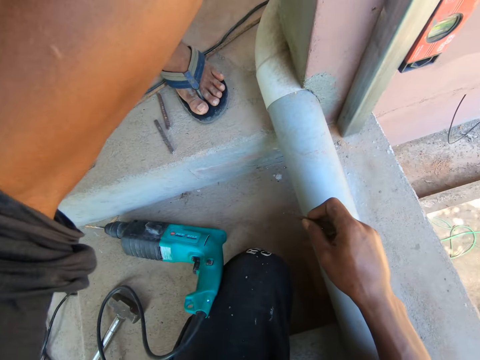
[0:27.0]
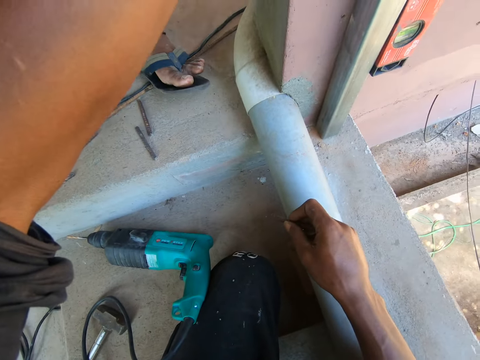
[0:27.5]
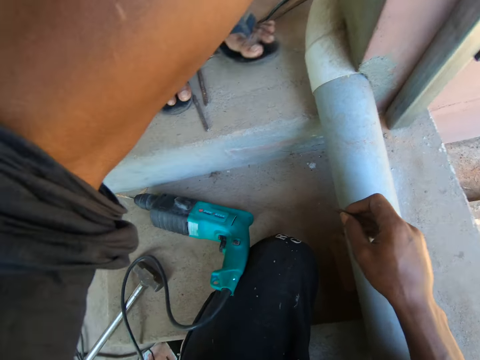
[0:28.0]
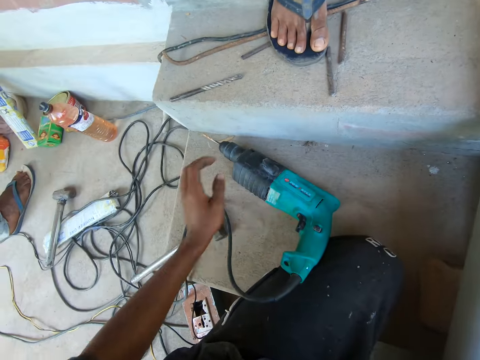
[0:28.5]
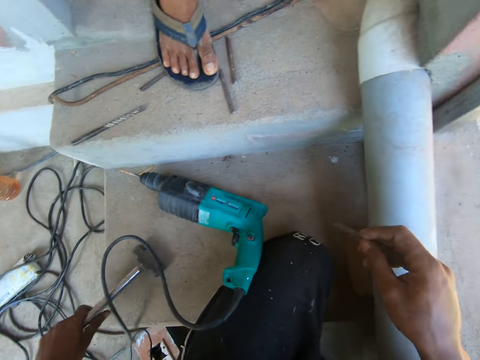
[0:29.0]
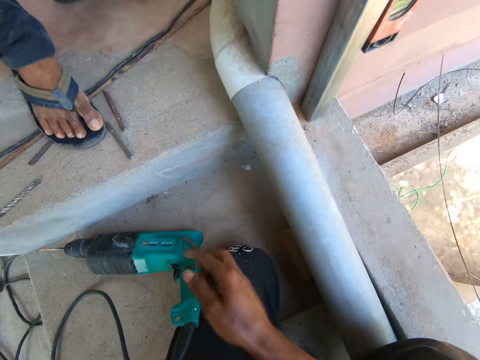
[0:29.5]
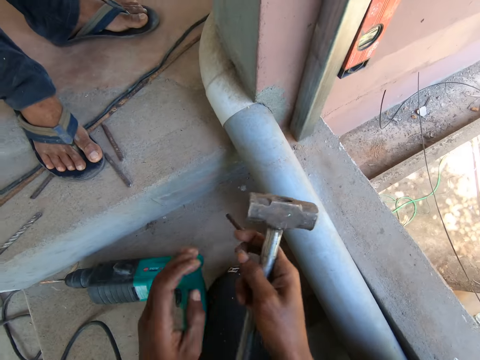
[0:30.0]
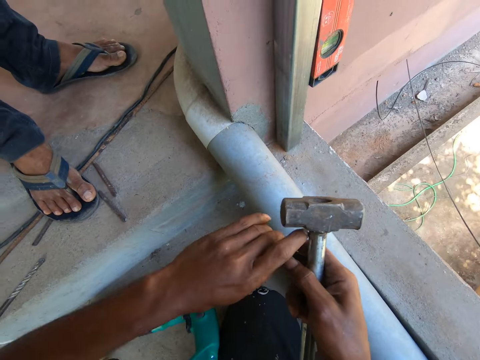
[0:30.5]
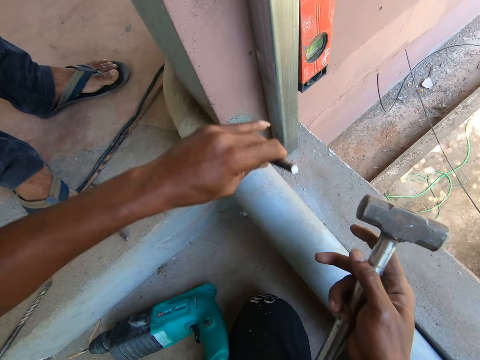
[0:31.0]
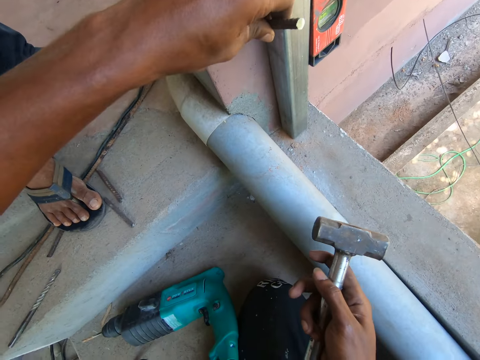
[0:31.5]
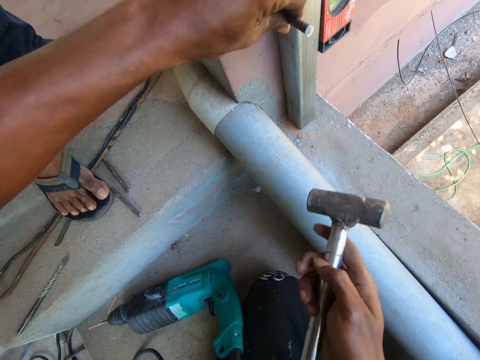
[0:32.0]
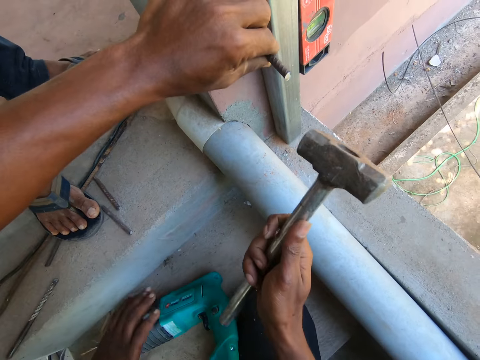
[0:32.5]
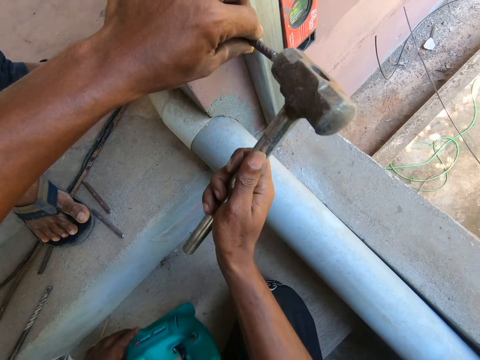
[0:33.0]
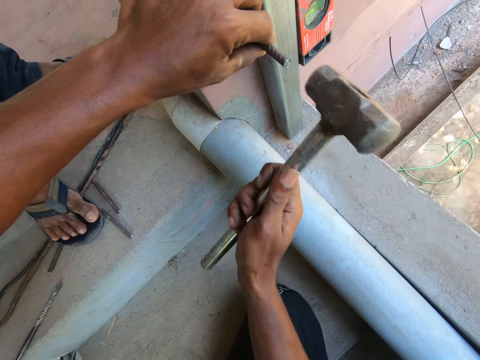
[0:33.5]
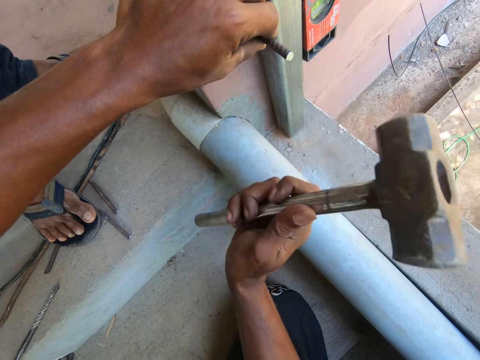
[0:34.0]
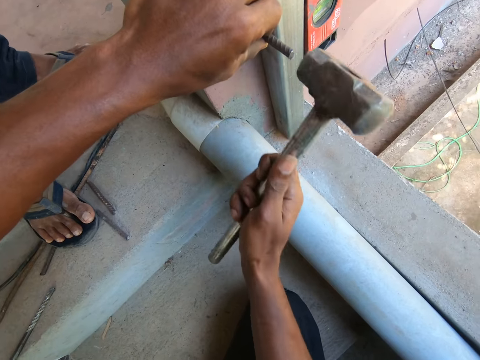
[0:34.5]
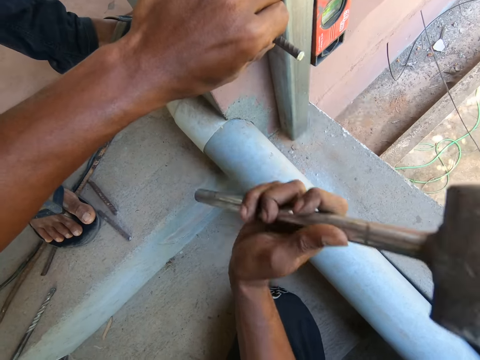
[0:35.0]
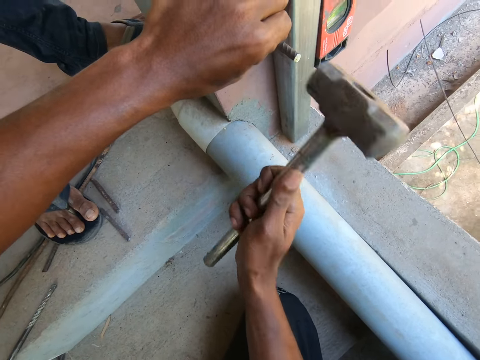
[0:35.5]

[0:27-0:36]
The camera wearer picks up a hammer from the floor with his left hand. He passes the hammer to his right hand. He takes the bolt or rod from his right hand with his left hand. He places the bolt on the wall with his left hand. He holds the metal rod on the wall. He hits the bolt into the wall with the hammer in his right hand.

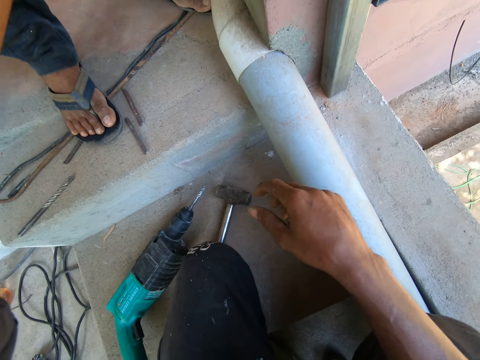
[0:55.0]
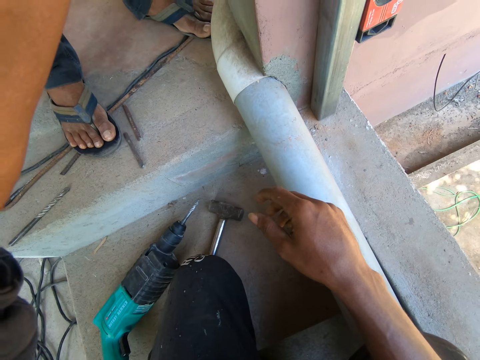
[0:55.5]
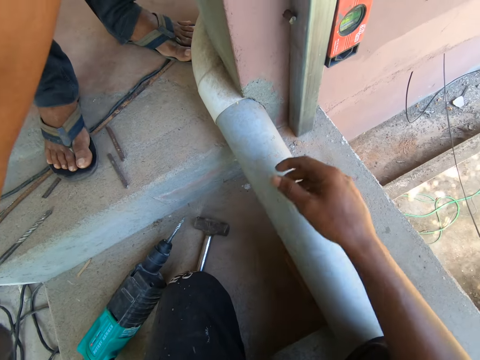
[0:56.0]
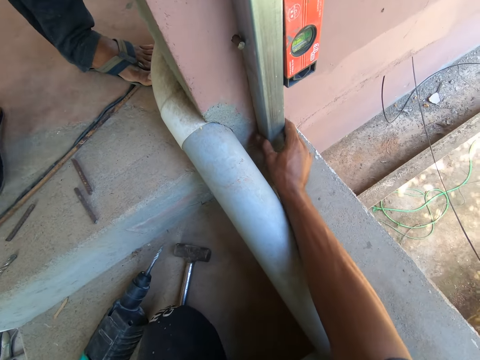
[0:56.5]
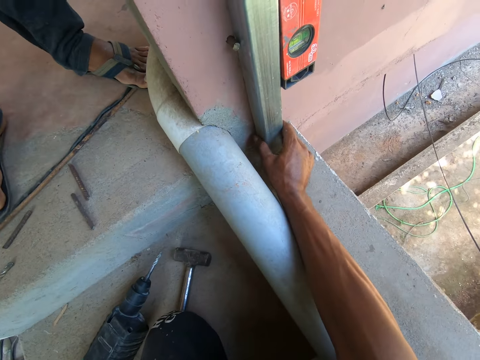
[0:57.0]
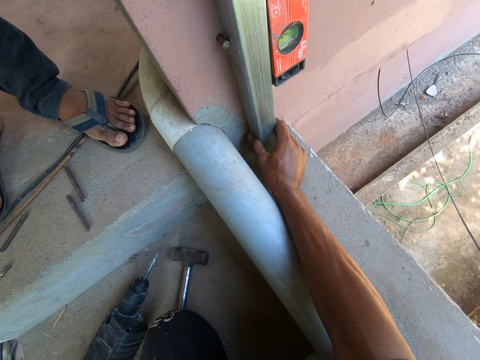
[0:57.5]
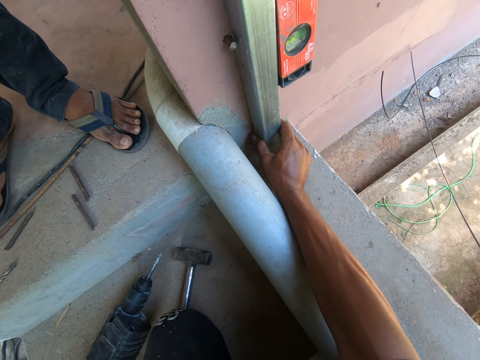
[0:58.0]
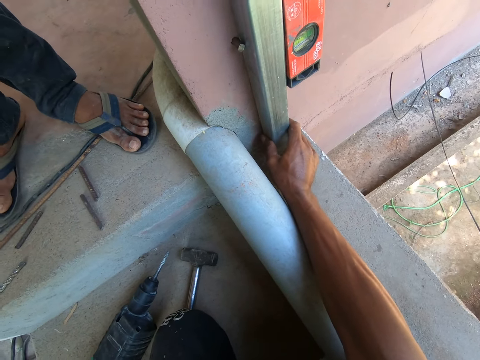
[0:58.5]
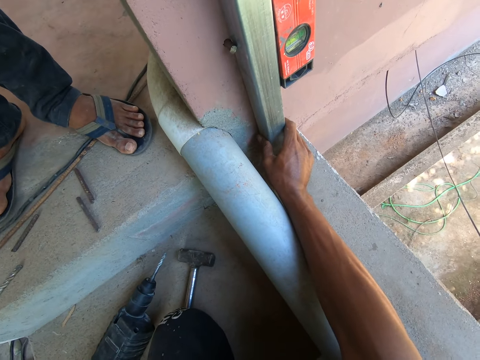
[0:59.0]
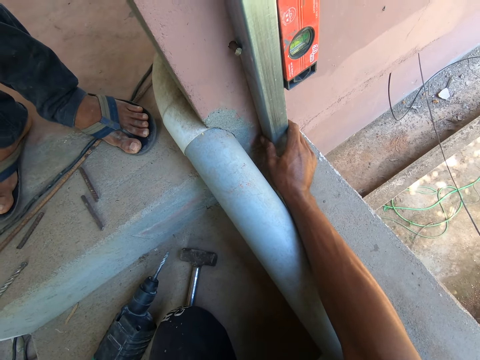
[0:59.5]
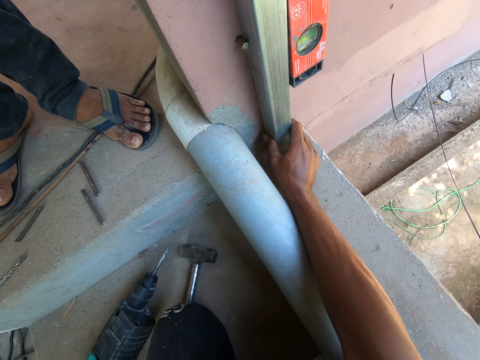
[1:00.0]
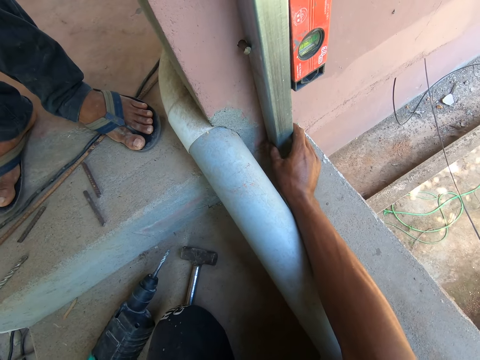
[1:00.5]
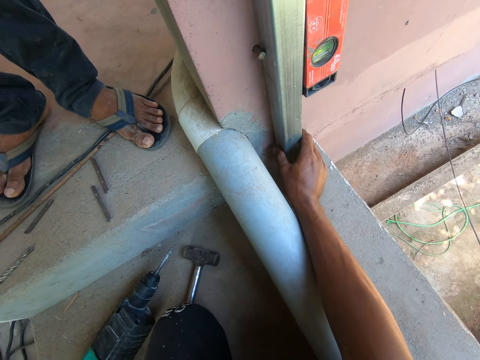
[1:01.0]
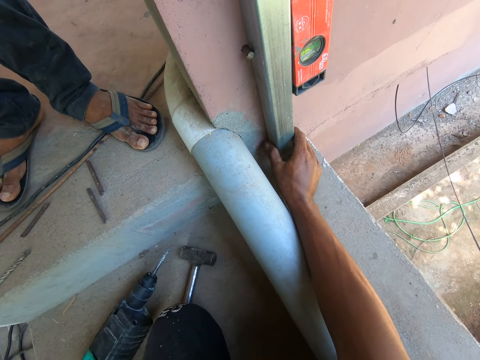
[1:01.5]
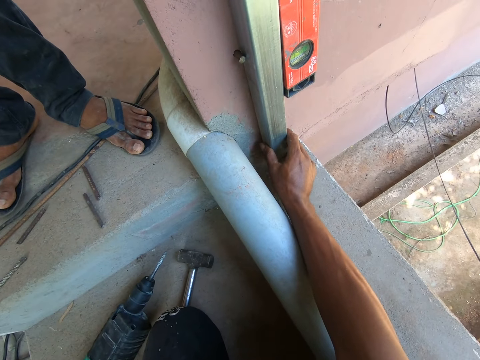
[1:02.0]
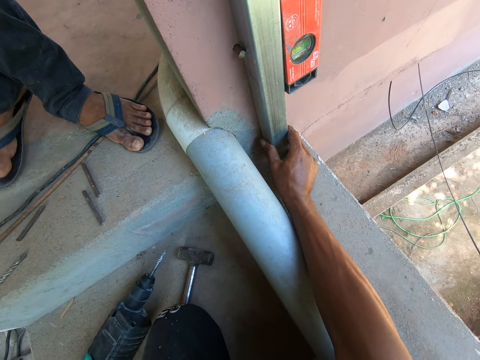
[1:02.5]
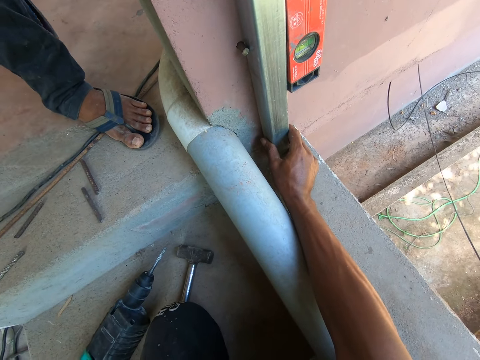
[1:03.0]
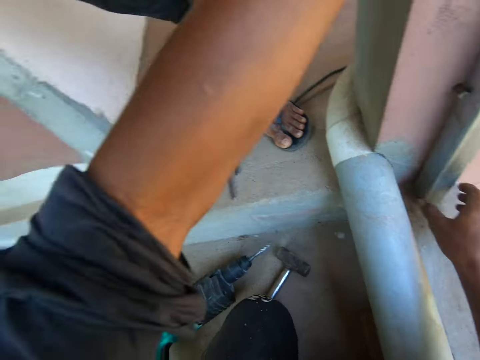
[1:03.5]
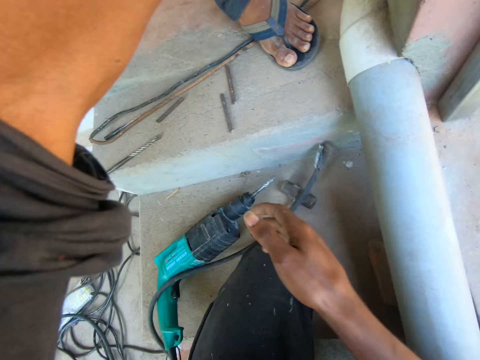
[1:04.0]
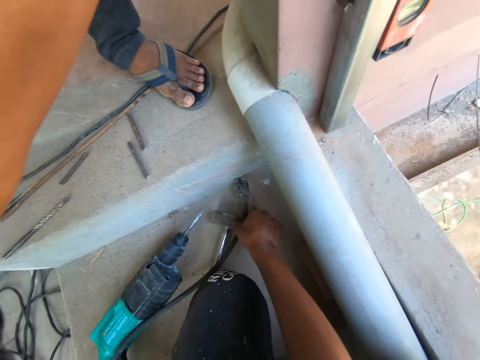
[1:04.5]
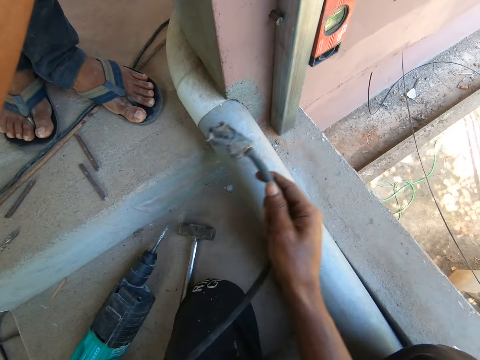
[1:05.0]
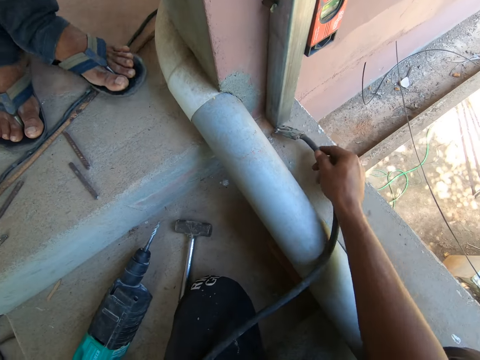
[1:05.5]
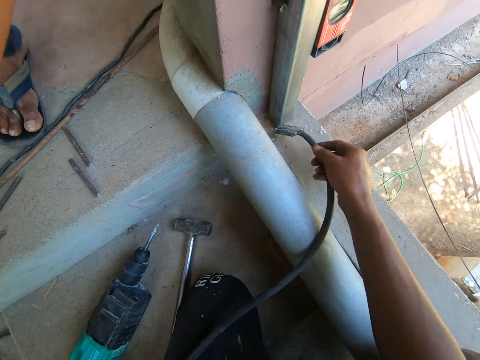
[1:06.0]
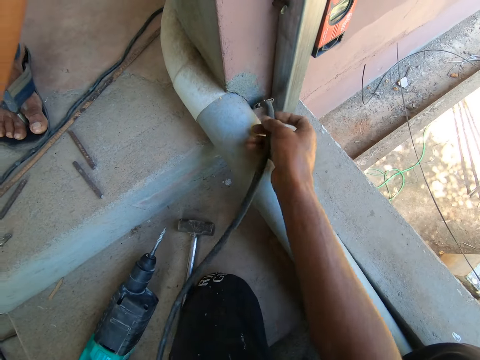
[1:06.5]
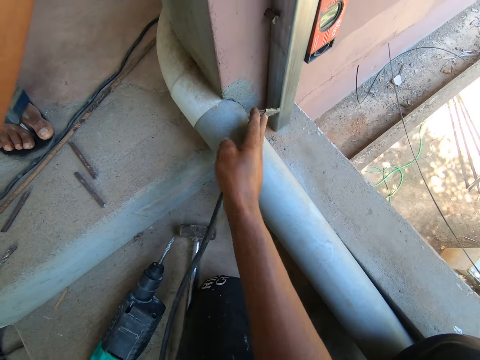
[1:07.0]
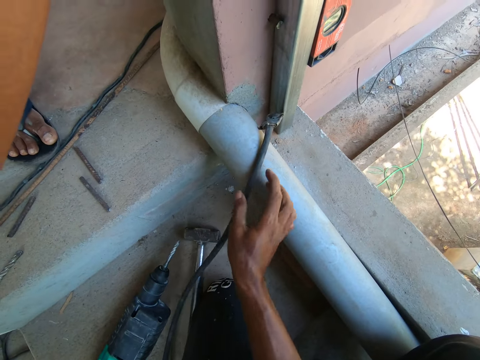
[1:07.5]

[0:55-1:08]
The camera wearer holds the steel bar against the wall with both hands. He touches a metal frame on the wall. He adjusts the frame on the wall. He speaks to a man. The man moves his feet on the floor. The camera wearer picks up a welding cable from the floor with his right hand. Another man drops the cable on the floor. The camera wearer hits the steel bar with the welding cable in his right hand. He moves the cable on the floor.

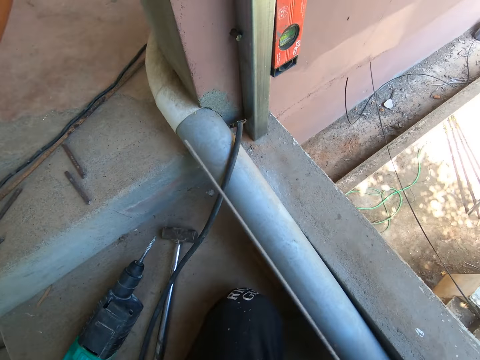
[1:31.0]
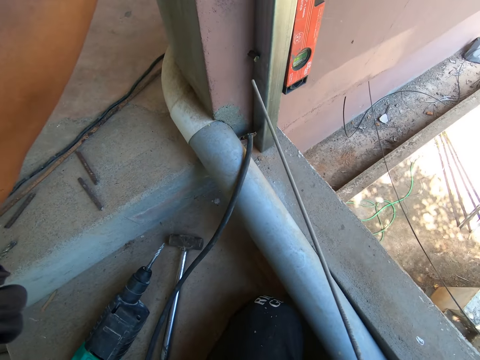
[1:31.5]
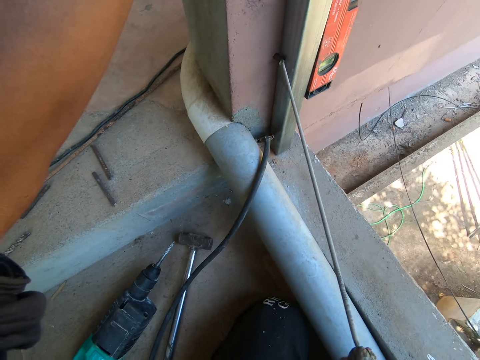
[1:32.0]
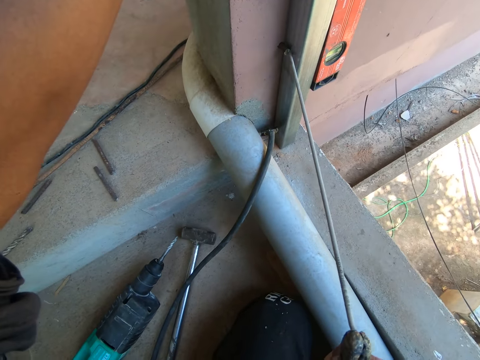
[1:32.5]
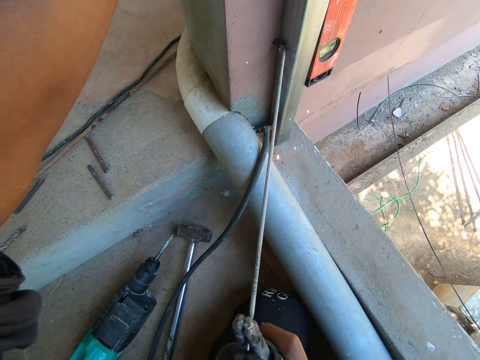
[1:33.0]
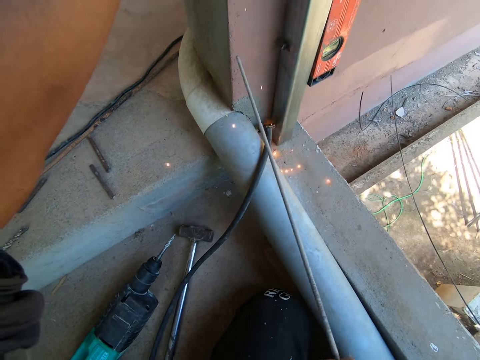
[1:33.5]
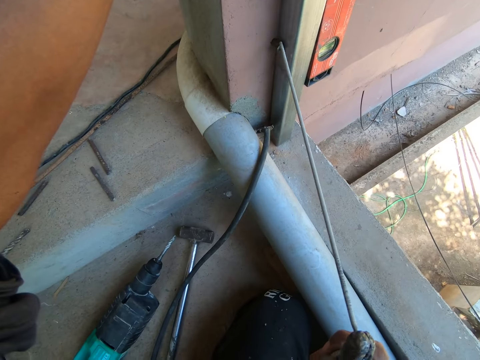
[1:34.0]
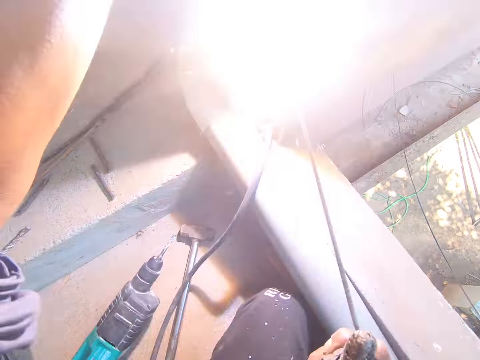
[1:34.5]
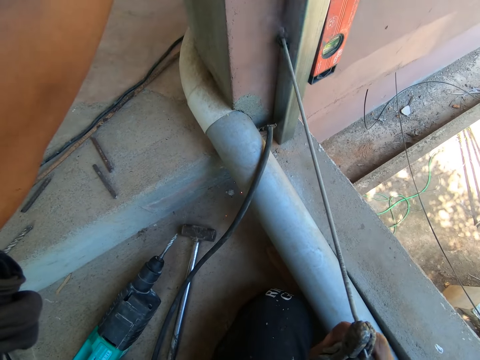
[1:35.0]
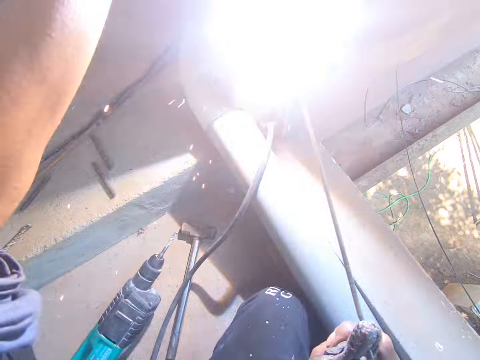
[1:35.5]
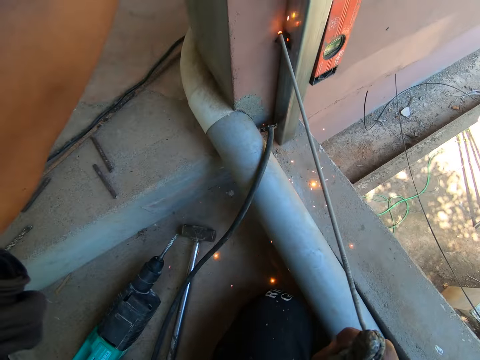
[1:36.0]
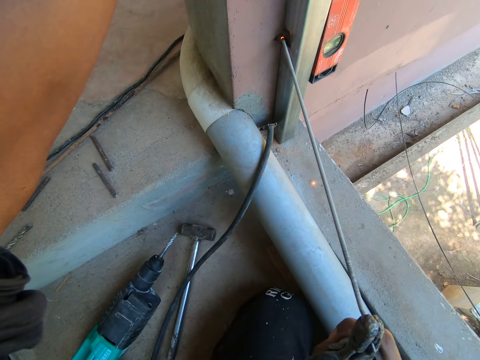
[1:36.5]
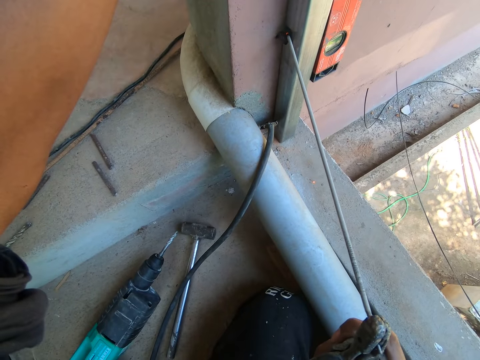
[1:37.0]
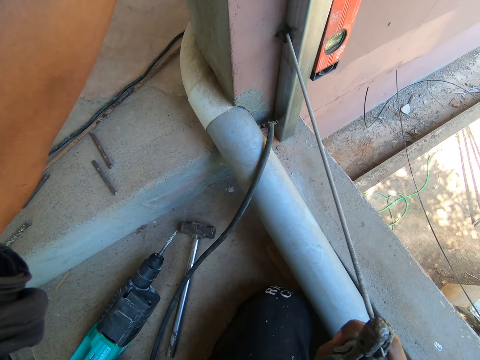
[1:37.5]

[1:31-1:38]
The camera wearer holds the welding rod in hand. He welds the bolt to the steel bar with the electrode holder in his right hand.
